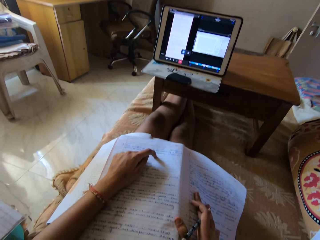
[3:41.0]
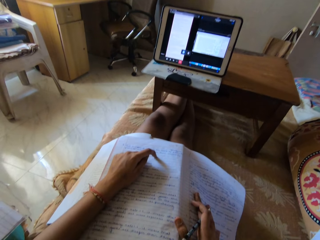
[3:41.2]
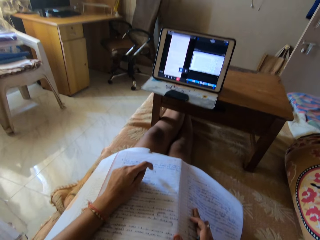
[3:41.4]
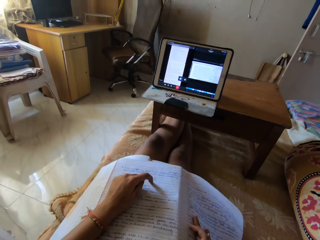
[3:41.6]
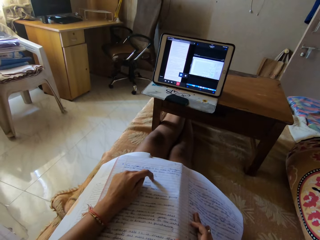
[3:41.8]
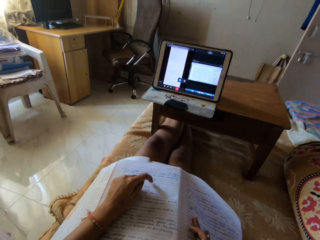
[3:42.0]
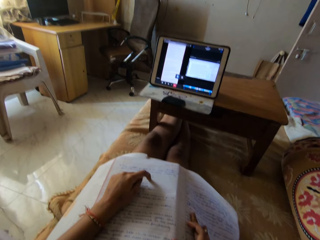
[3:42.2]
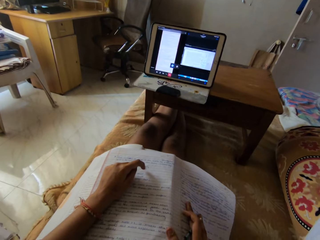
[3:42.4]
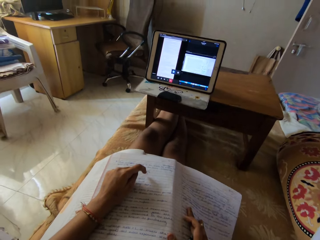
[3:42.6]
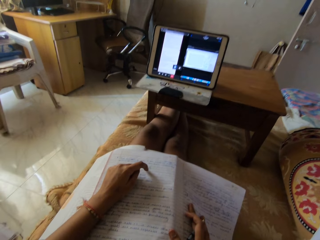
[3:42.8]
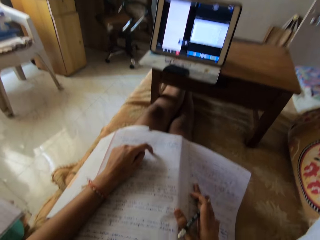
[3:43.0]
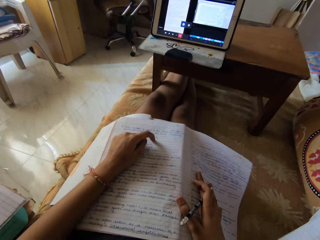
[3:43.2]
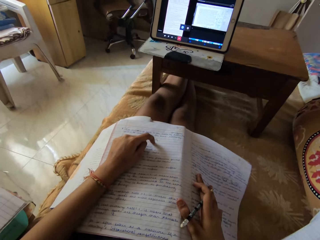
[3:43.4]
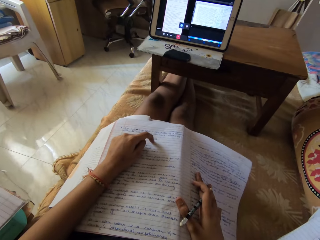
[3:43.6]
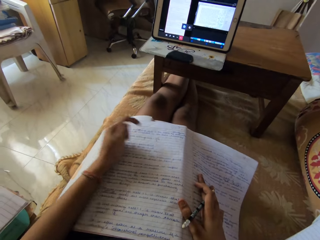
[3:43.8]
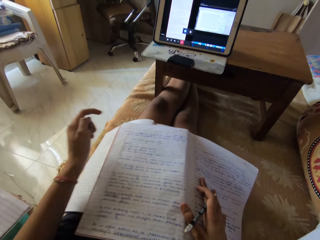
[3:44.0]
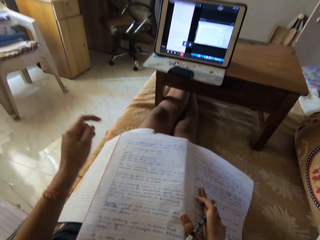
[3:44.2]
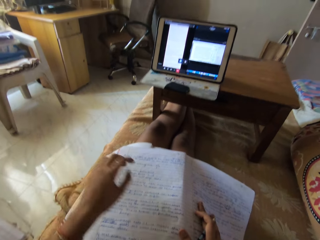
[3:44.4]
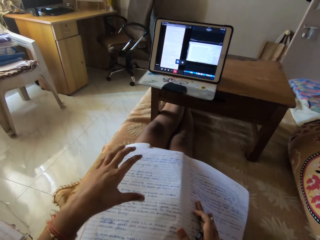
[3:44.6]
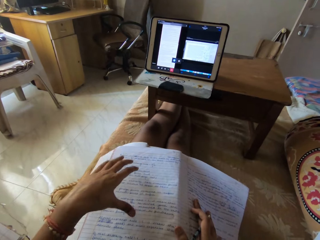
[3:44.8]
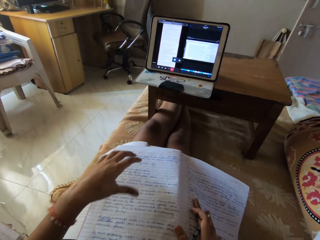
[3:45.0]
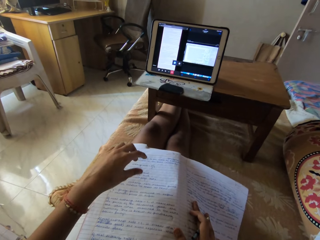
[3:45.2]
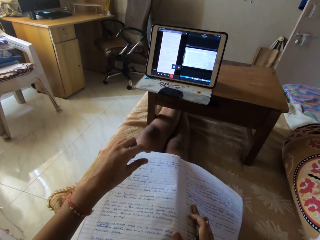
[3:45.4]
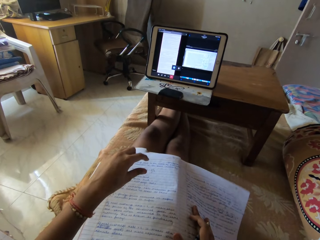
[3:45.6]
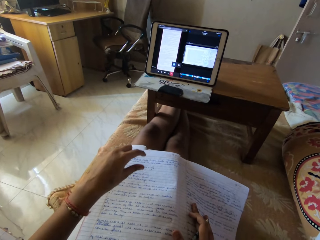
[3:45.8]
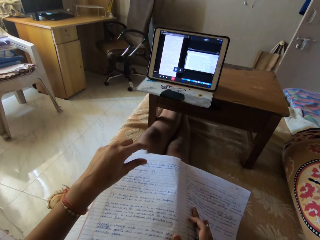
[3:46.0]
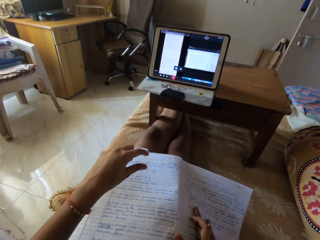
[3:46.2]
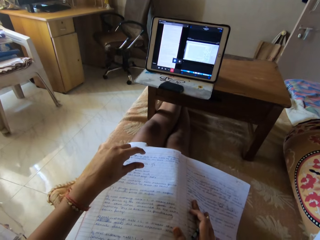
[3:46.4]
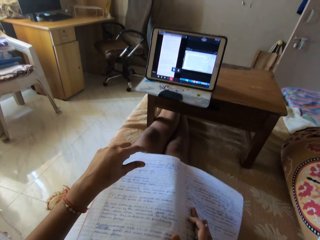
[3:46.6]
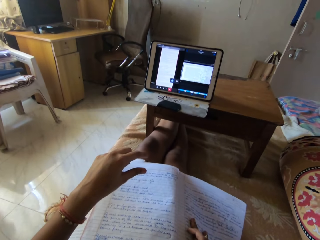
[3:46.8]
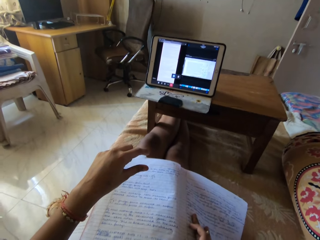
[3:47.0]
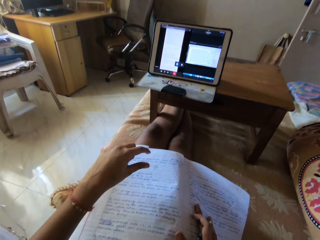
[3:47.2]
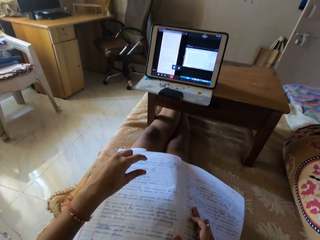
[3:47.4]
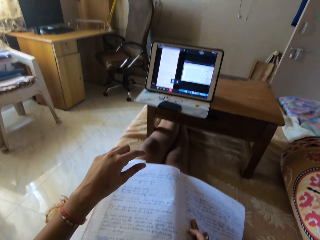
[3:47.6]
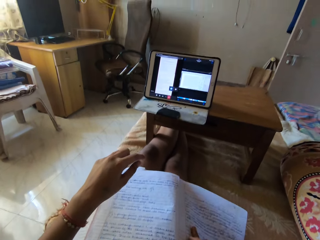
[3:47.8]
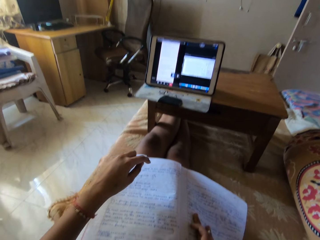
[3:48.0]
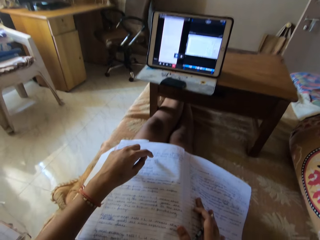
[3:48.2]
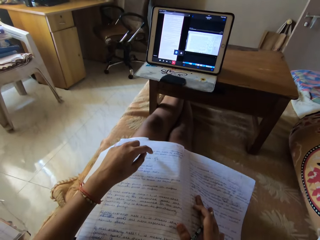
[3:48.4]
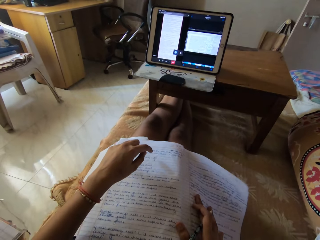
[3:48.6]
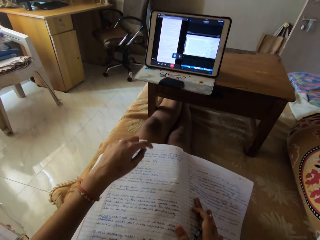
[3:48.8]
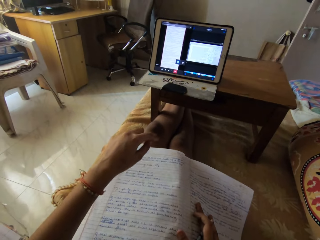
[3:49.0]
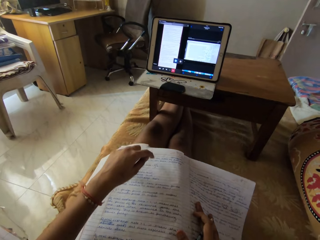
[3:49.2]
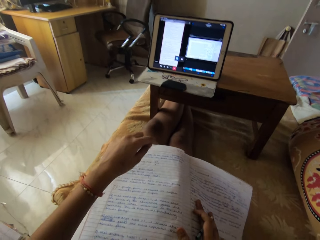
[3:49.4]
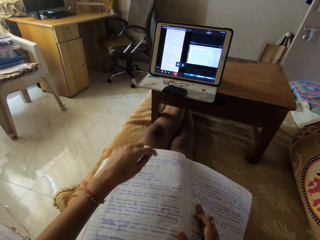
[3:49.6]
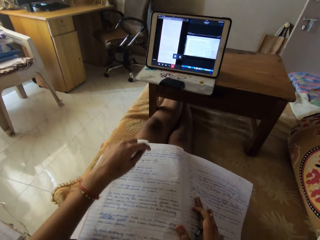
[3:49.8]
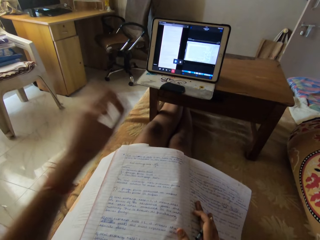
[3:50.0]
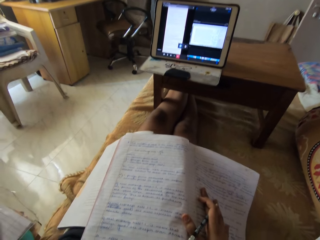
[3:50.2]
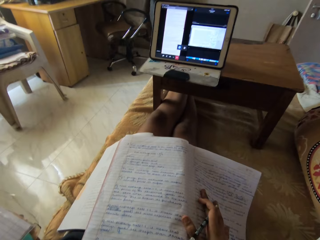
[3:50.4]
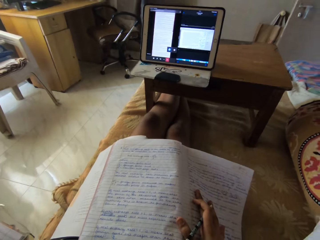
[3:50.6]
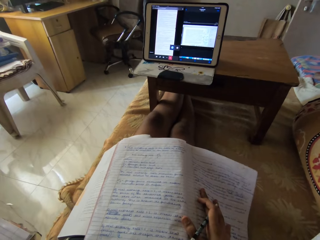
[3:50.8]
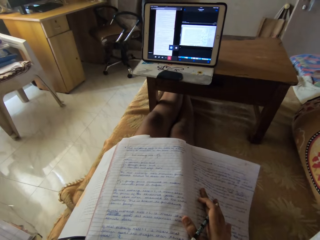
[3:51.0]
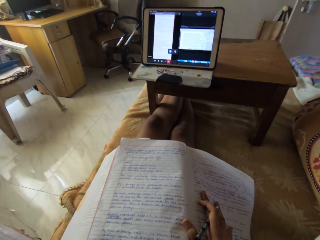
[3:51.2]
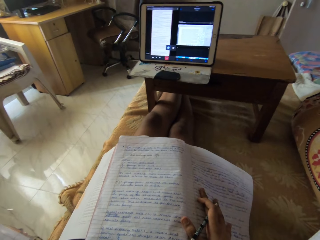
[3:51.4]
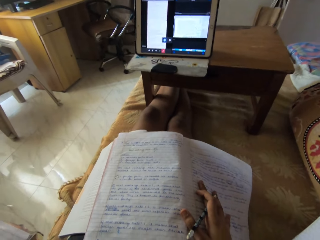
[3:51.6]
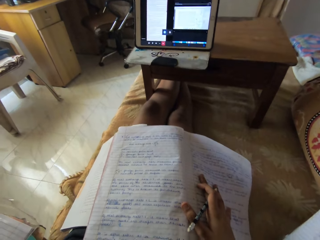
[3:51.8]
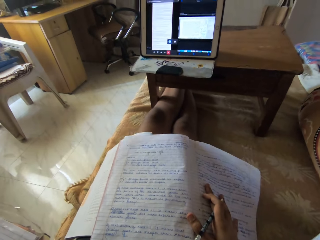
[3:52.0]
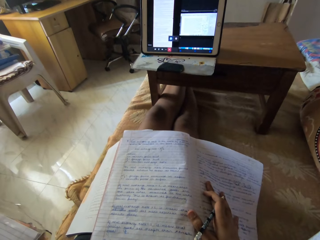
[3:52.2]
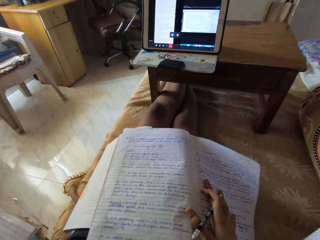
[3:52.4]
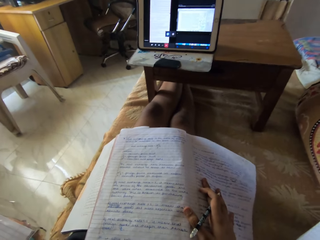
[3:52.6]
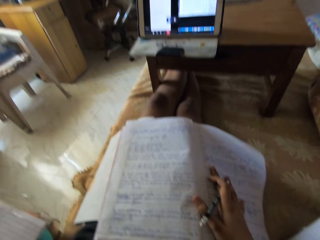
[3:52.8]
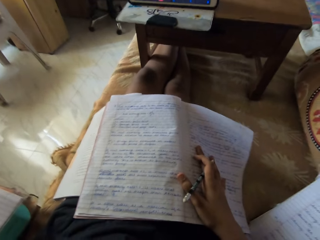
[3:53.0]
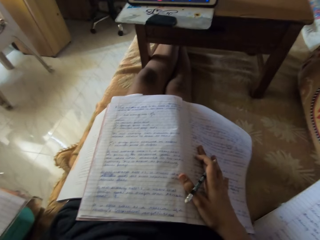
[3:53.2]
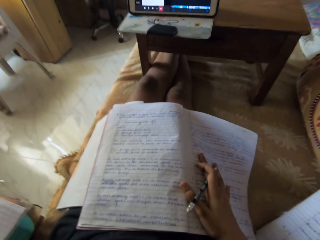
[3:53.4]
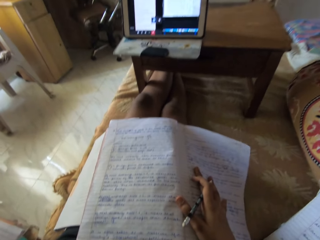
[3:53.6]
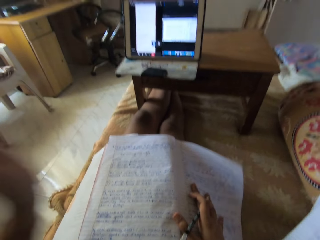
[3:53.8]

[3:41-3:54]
The camera wearer moves her index finger on the book. She makes hand gestures with her left hand. She lifts her left hand from the book. She lifts her left hand. She stares at the book.

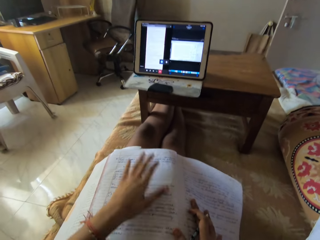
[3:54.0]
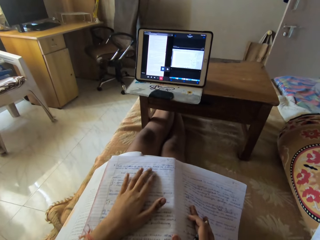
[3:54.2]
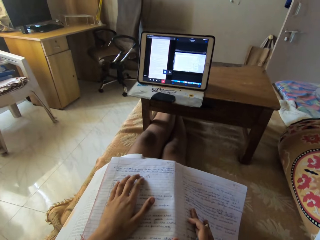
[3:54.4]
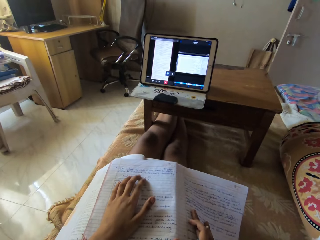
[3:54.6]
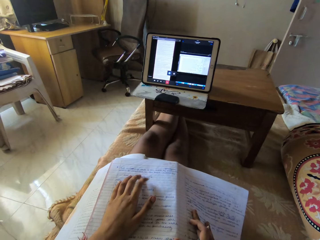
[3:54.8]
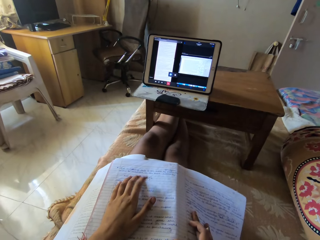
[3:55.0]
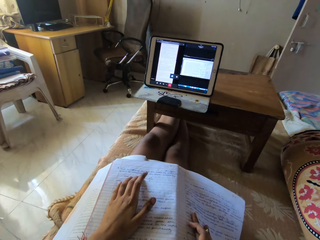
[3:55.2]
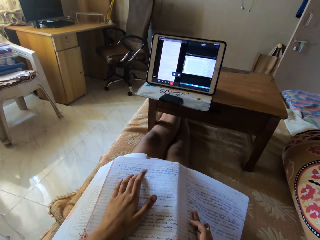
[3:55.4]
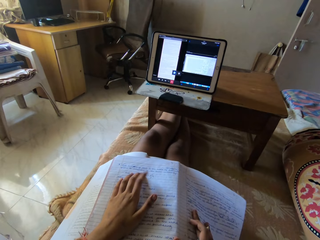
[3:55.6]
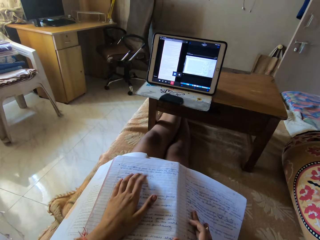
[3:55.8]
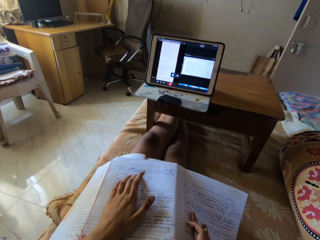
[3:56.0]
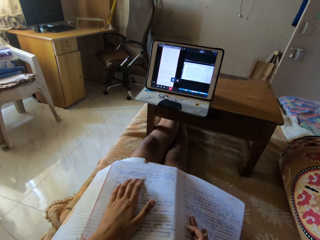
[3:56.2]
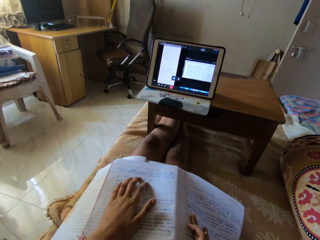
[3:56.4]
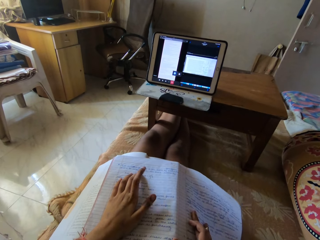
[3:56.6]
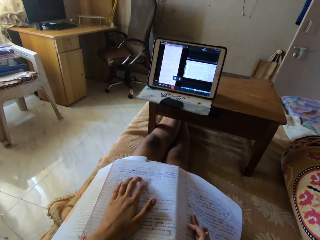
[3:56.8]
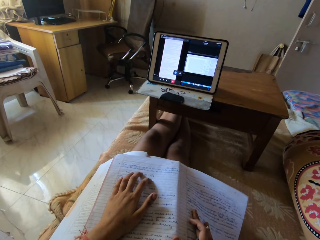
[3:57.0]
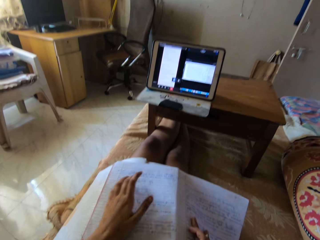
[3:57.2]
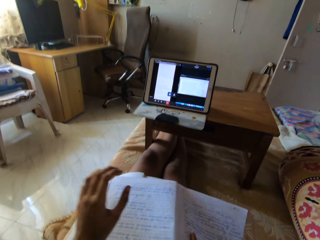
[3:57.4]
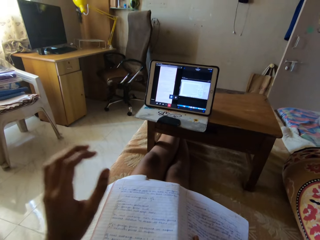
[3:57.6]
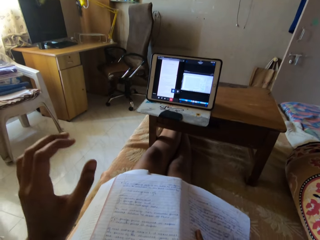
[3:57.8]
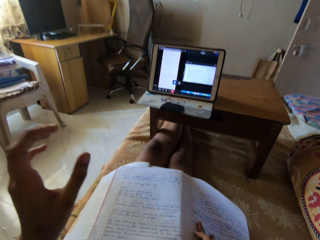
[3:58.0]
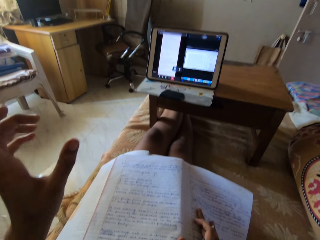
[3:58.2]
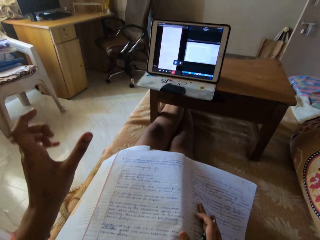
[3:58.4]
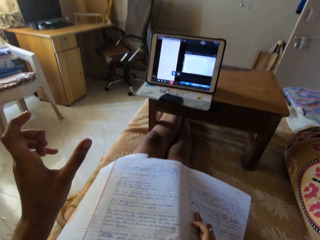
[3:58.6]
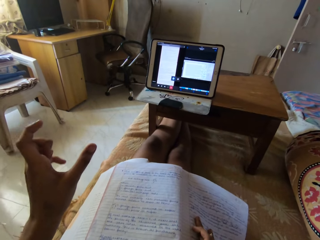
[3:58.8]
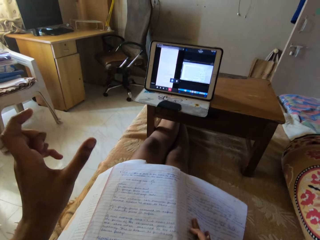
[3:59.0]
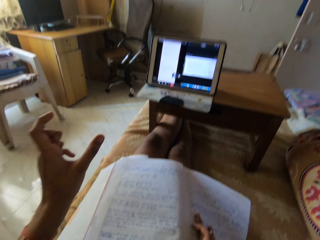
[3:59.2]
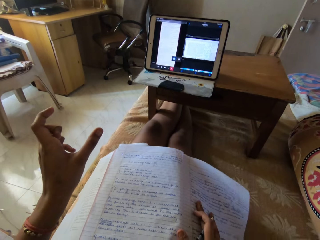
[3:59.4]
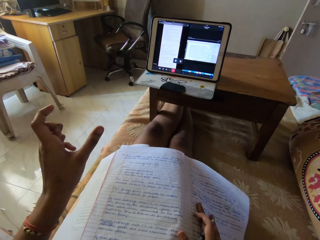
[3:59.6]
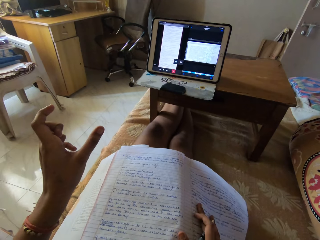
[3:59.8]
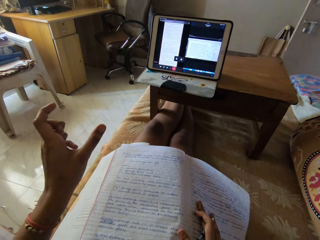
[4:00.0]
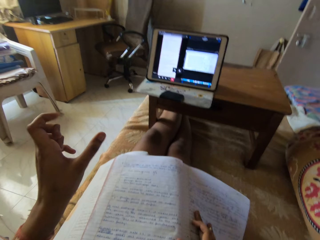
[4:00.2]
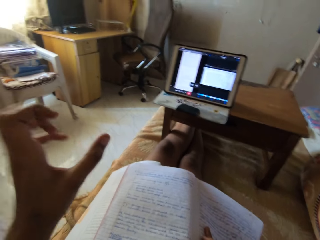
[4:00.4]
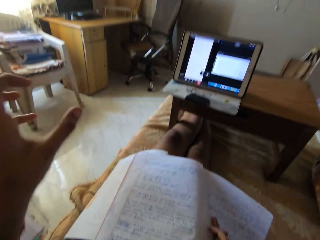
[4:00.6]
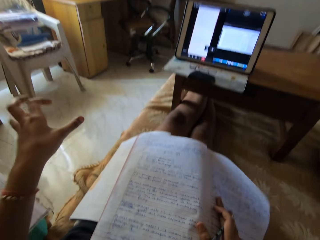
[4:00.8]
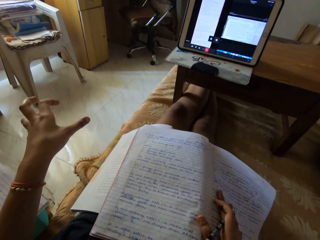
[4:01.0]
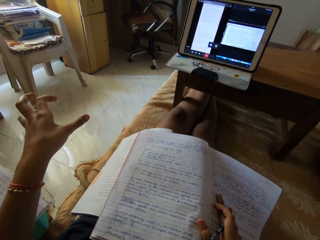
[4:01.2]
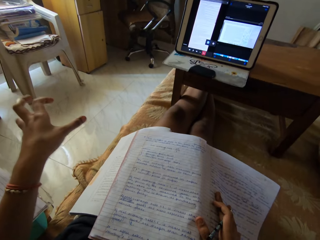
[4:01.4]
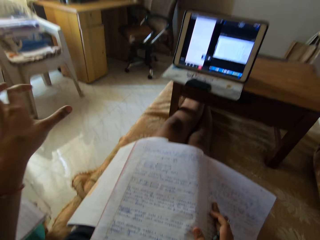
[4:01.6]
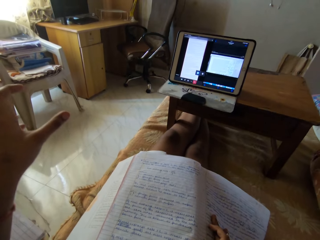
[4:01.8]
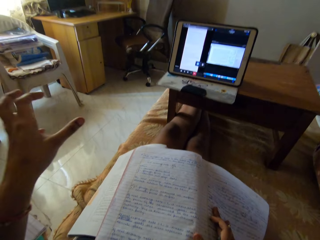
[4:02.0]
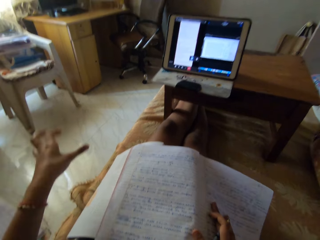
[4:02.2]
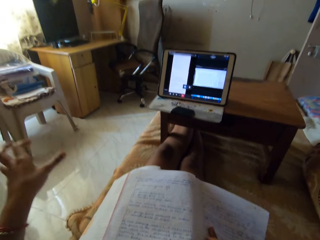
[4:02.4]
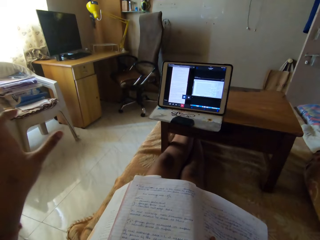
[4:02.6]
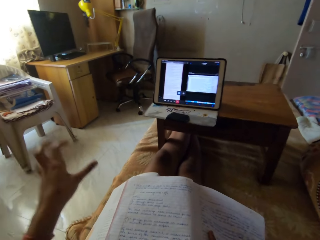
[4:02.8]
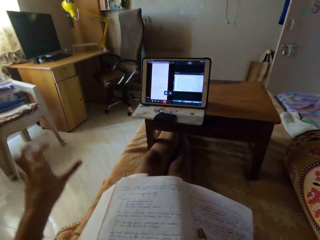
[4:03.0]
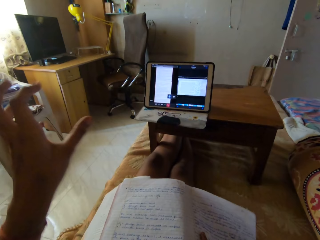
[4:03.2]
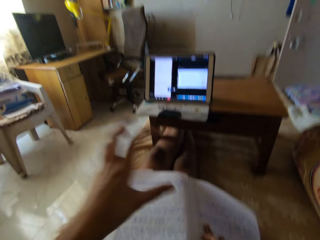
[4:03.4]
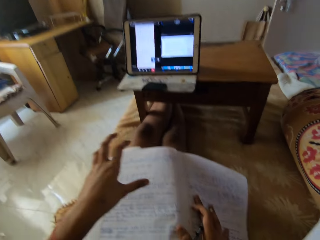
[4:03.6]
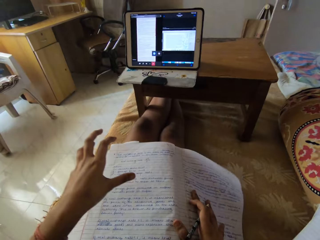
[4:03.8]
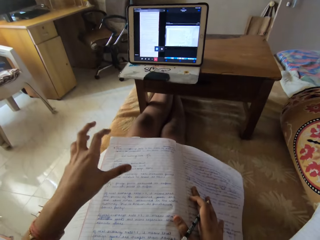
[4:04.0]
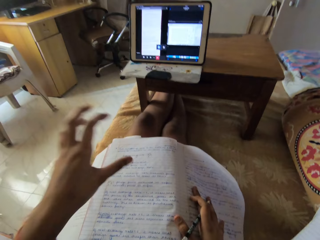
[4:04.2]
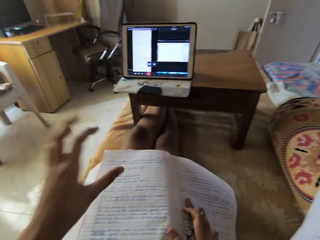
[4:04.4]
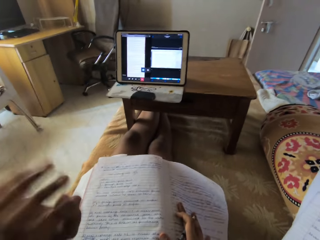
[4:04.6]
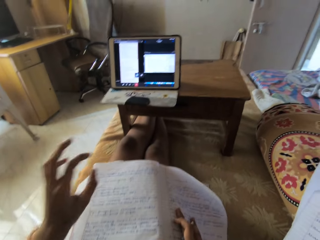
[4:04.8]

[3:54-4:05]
The camera wearer places her left hand on the book. She taps the book with her left index finger. She lifts her left hand from the book. She makes hand gestures with her left hand.
